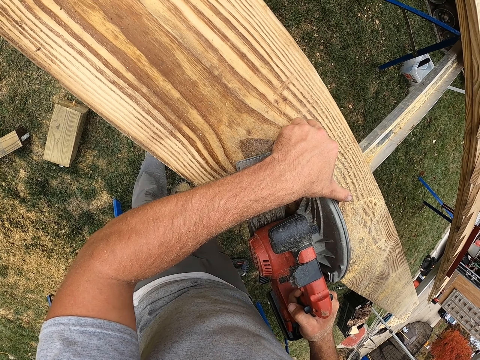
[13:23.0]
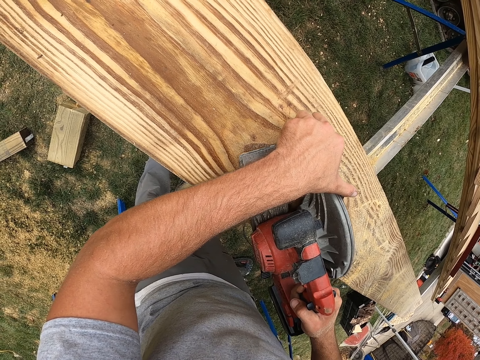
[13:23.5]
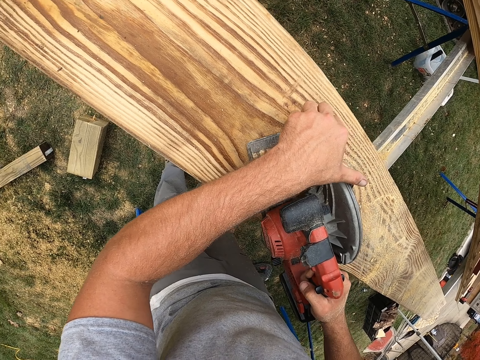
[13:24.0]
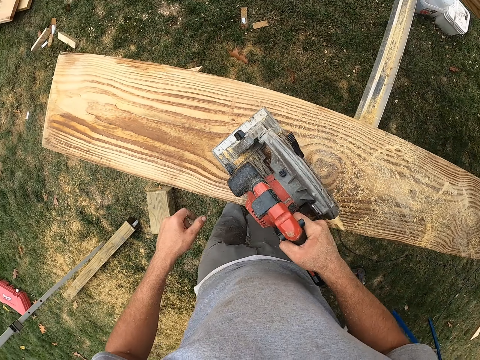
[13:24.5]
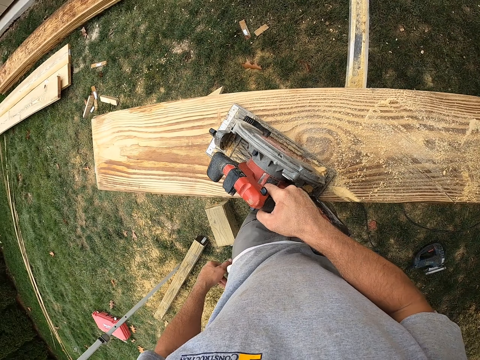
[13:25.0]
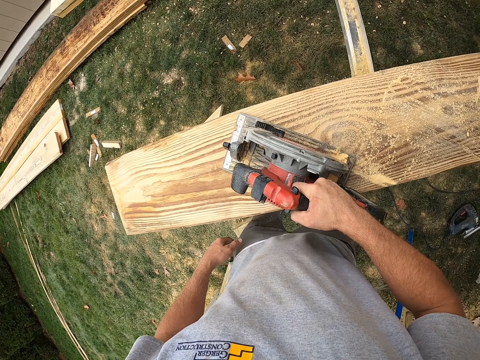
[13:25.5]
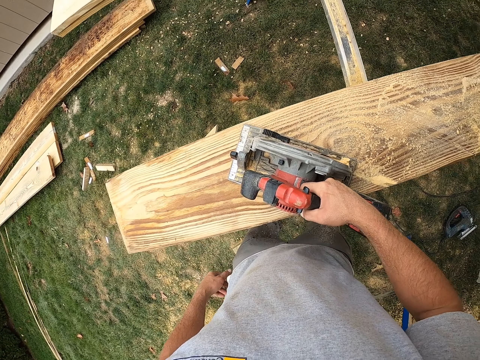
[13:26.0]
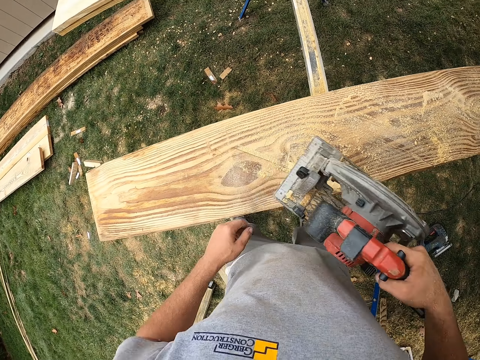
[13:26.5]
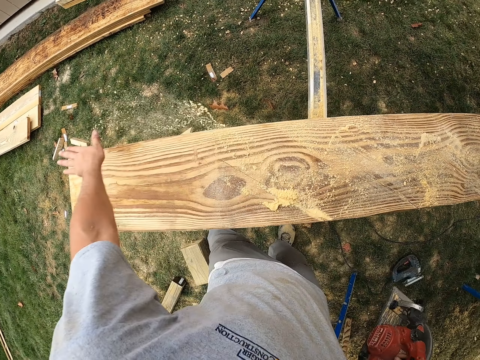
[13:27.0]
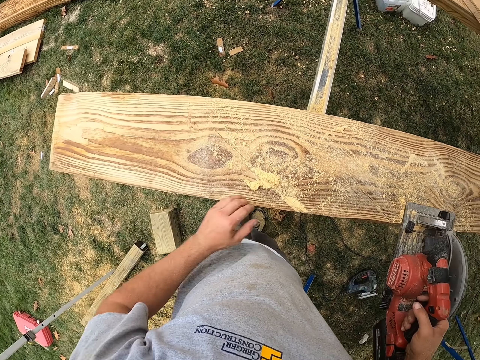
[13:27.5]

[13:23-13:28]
The camera wearer wipes sawdust with the left hand.

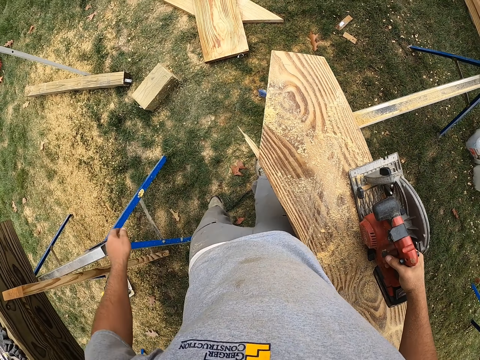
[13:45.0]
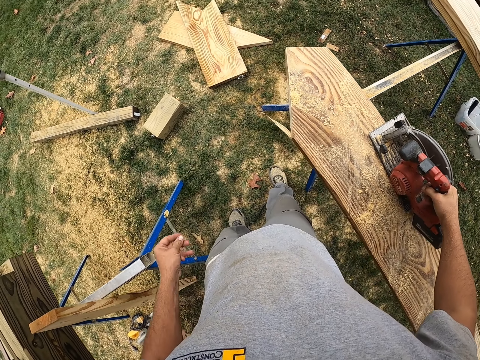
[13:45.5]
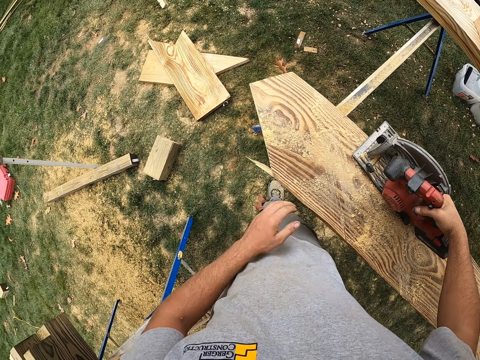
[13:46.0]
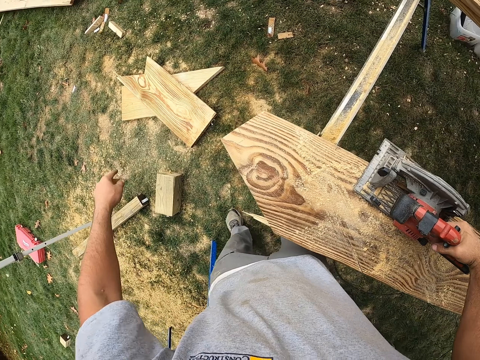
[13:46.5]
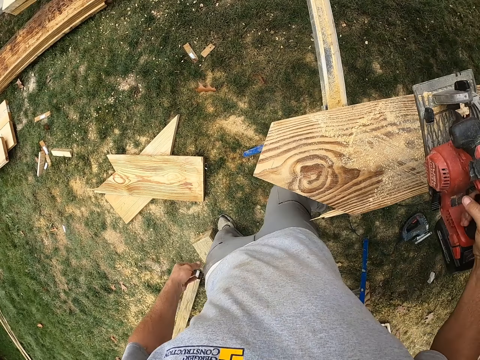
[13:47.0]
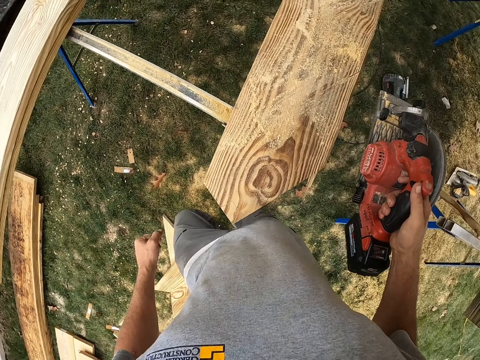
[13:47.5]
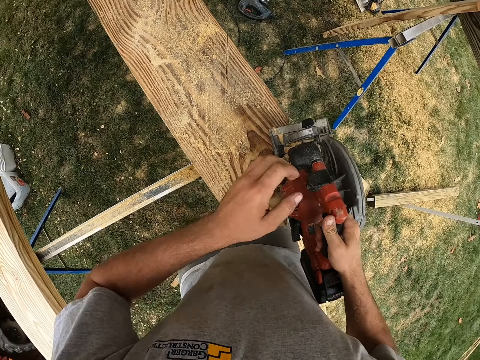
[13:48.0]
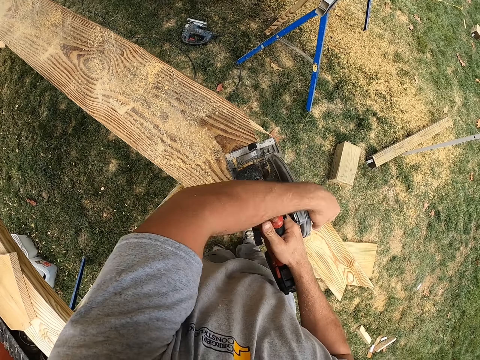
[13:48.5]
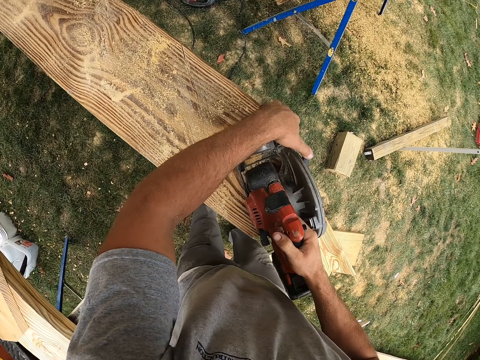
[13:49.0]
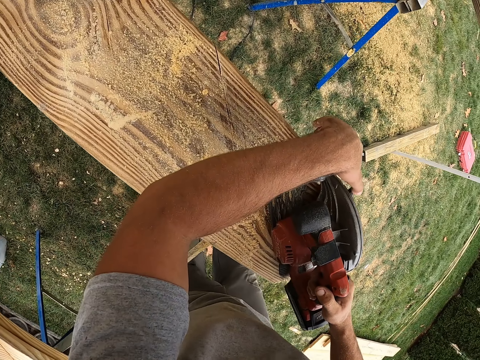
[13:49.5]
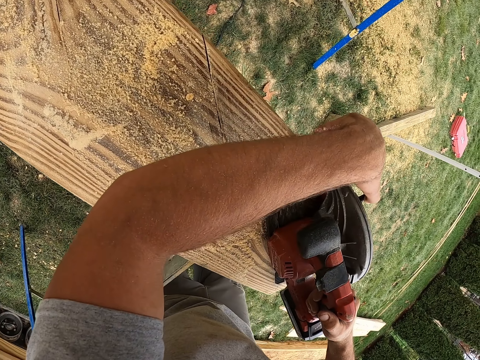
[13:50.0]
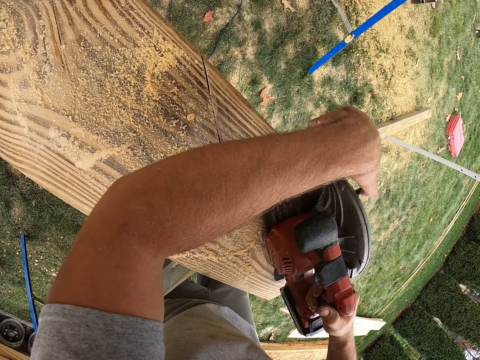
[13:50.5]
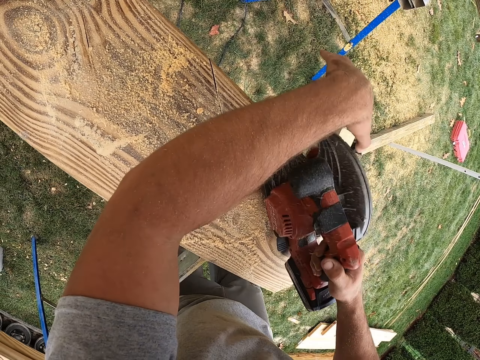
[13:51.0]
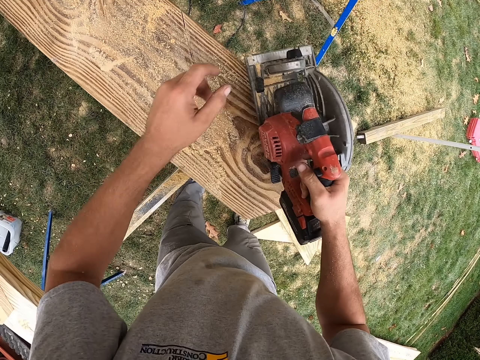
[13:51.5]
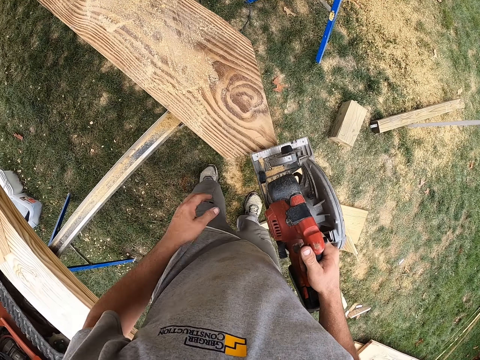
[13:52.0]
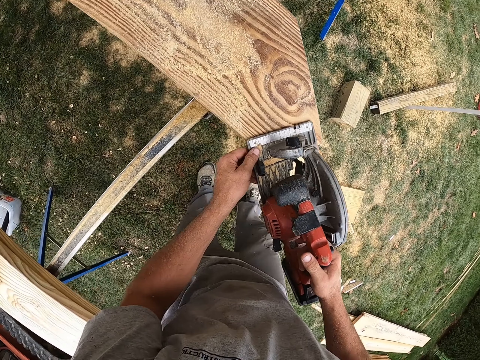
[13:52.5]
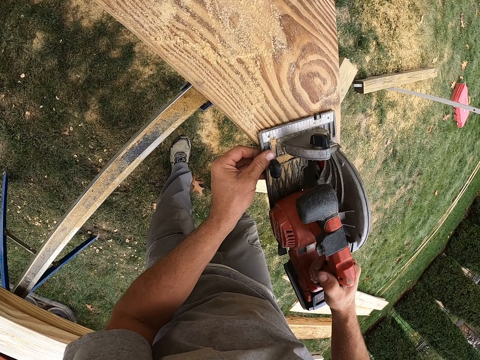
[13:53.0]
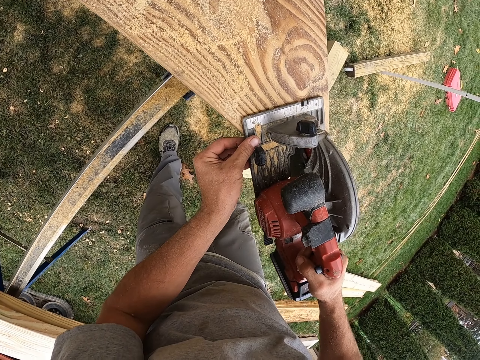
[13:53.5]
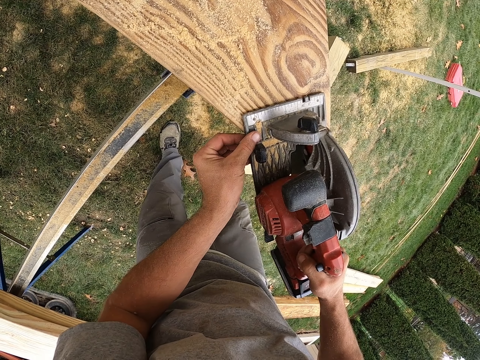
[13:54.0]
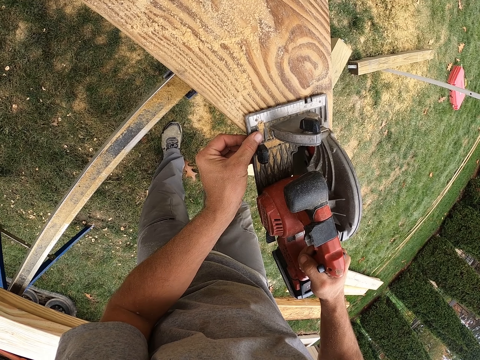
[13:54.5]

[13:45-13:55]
The camera wearer wipes a hand. They wipe the wood. They walk around the timber. They adjust the cordless circular saw blade lever. They cut the timber with the cordless circular saw. They lift the cordless circular saw from the timber. They move backwards. They place the cordless circular saw on the timber.

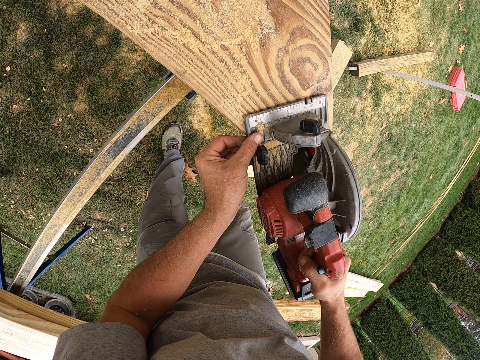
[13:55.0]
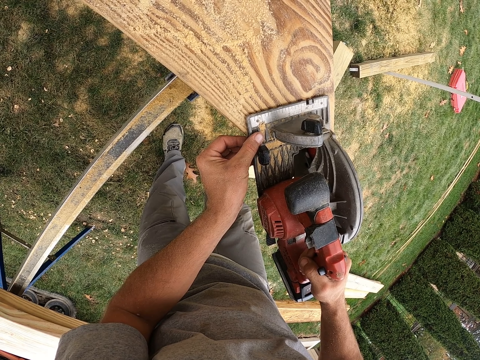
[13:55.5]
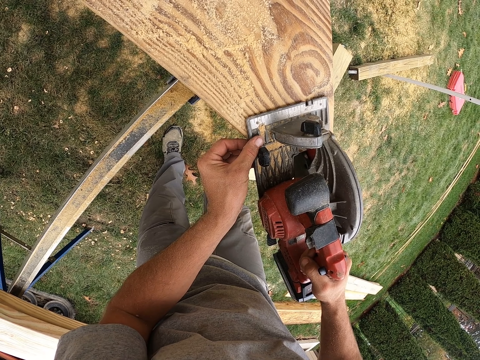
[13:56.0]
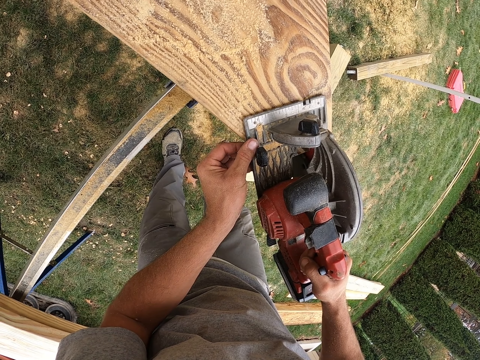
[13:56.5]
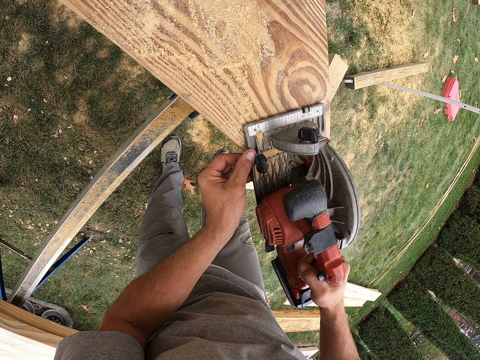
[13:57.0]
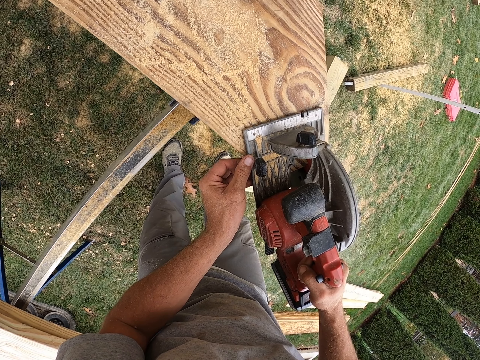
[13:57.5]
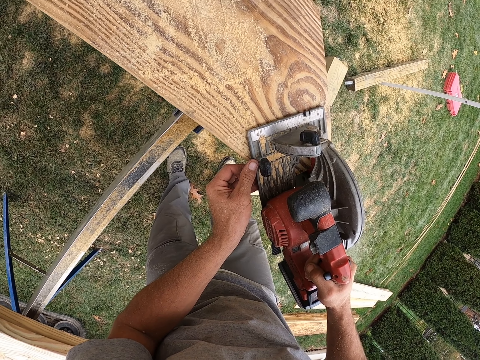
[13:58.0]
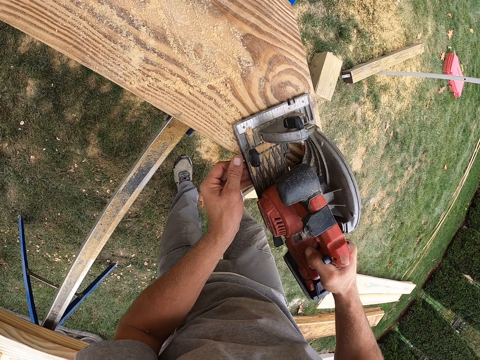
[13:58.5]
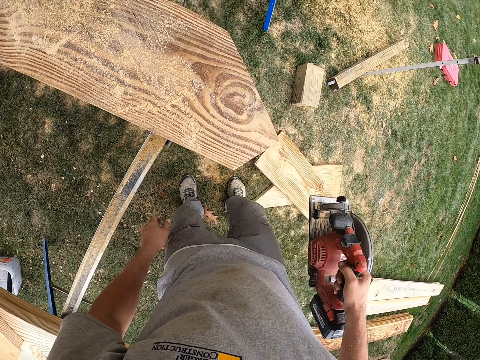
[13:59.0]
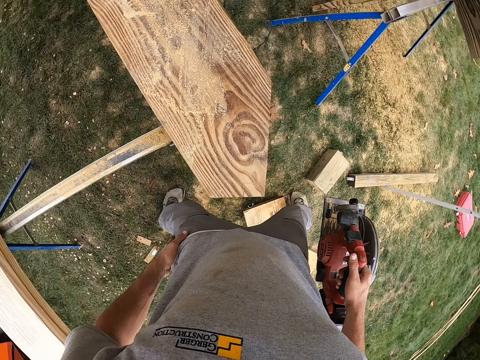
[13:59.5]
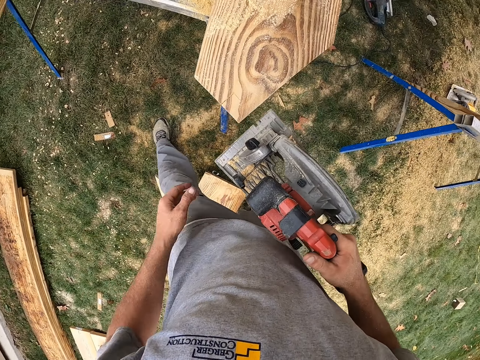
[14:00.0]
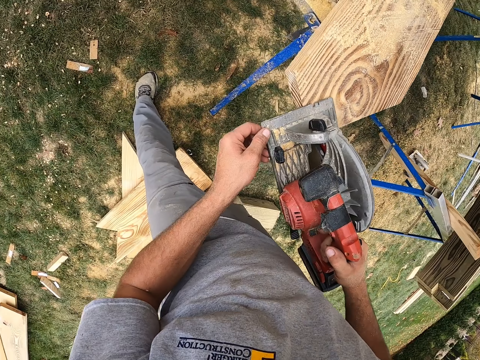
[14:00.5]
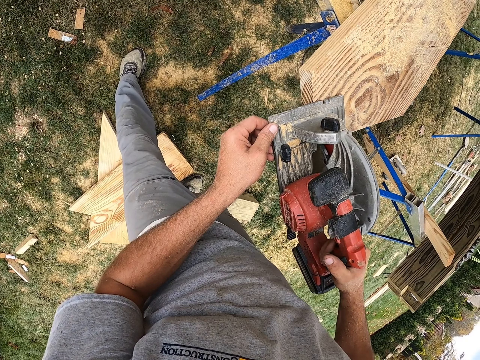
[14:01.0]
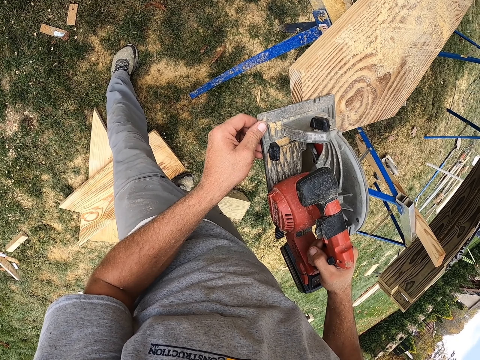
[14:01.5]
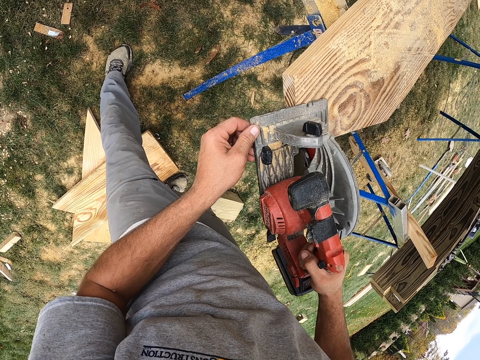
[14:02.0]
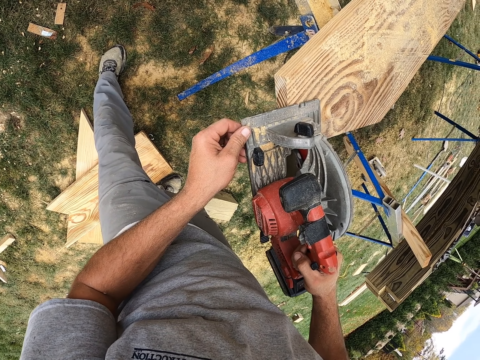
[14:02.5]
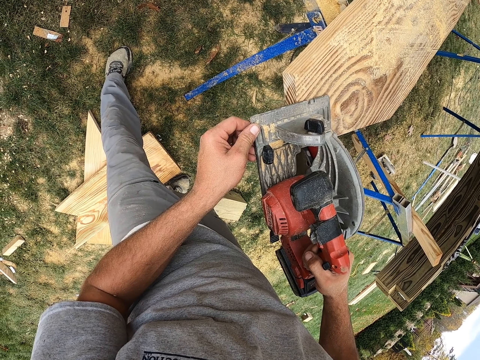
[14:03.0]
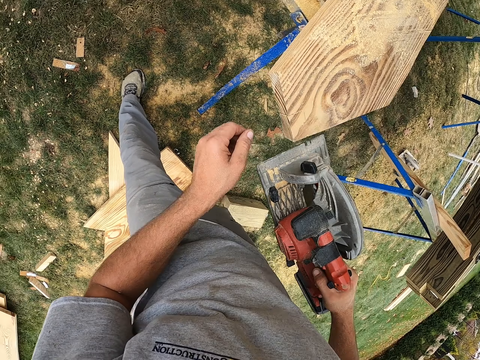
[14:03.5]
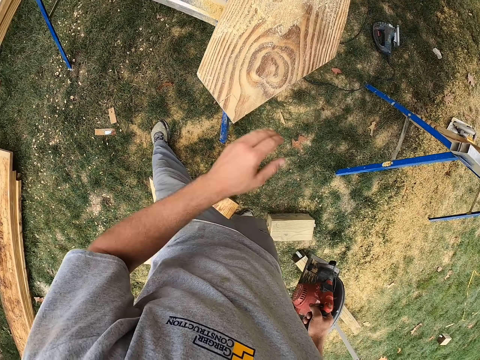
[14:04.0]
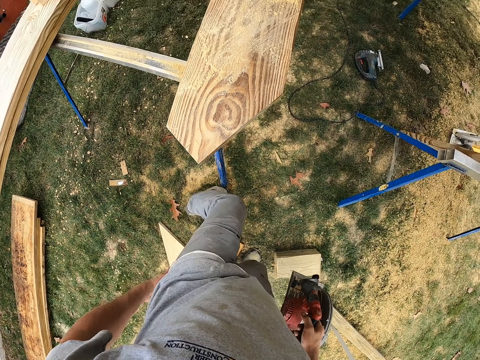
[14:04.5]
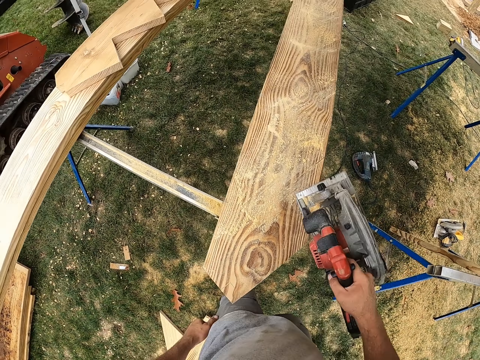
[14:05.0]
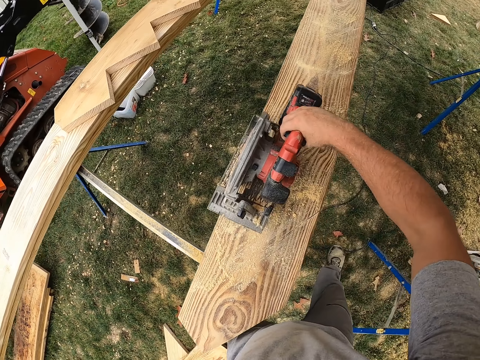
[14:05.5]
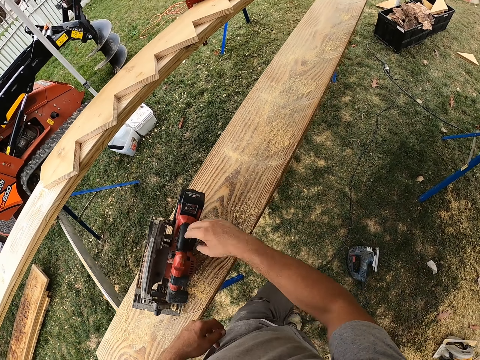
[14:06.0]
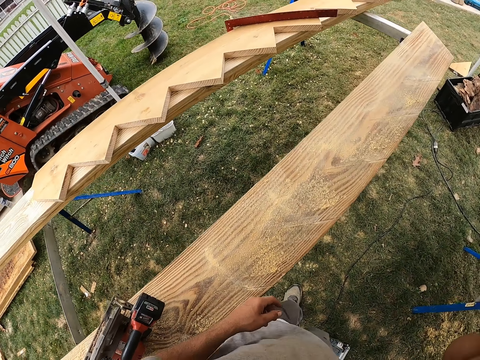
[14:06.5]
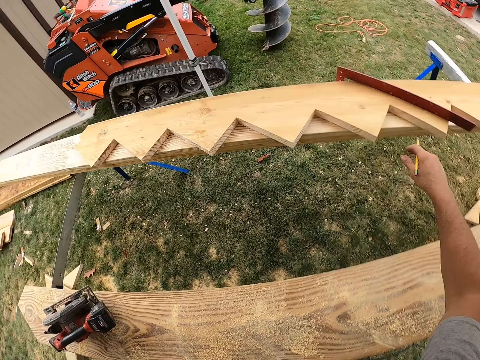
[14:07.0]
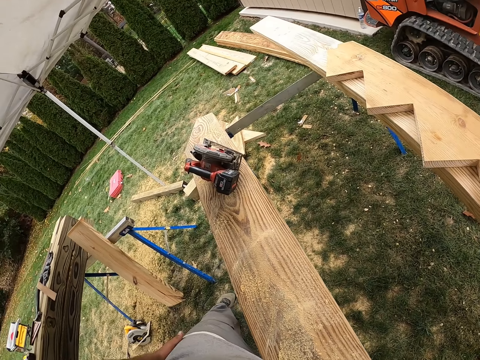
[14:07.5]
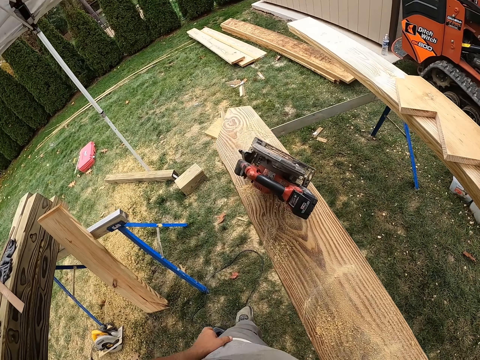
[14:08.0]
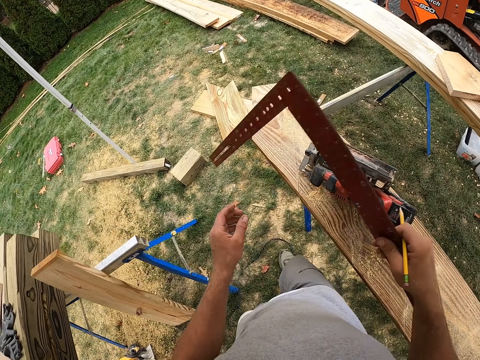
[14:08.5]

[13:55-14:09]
The camera wearer cuts the timber with a cordless circular saw. They lift the cordless circular saw from the timber. They move a leg. They walk around the timber. They place the cordless circular saw on the timber. They cut the timber with the cordless circular saw. They rub the wood dust from the timber. They walk at the field. They place the cordless circular saw on the timber. They walk forward. They pick up a pencil. They hold the pencil. They stretch towards a try square. They pick up the try square or L-ruler. They hold the try square.
